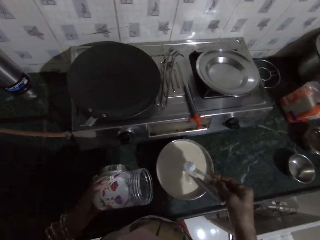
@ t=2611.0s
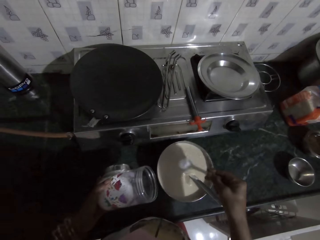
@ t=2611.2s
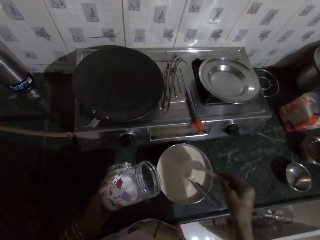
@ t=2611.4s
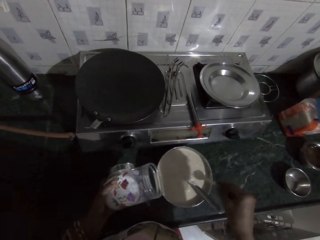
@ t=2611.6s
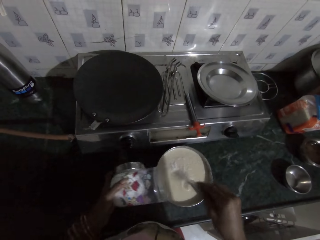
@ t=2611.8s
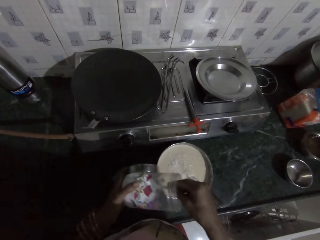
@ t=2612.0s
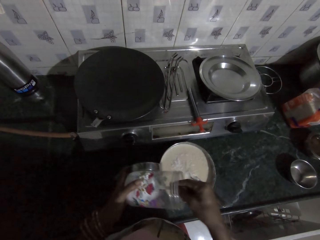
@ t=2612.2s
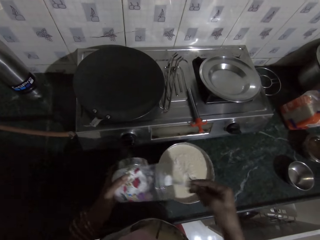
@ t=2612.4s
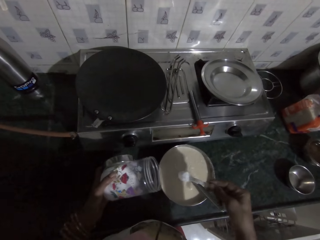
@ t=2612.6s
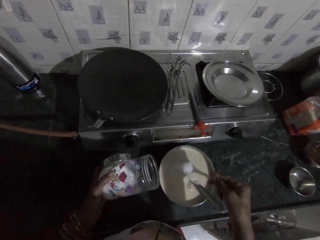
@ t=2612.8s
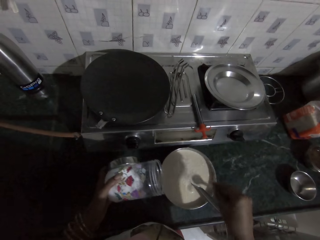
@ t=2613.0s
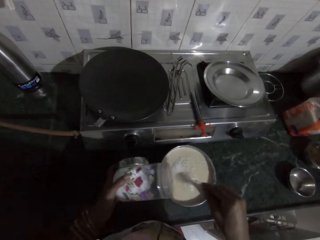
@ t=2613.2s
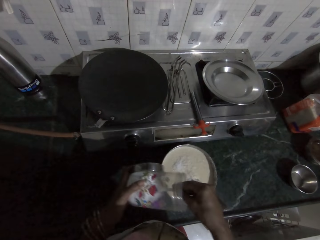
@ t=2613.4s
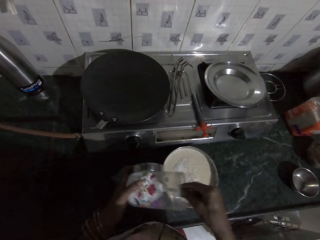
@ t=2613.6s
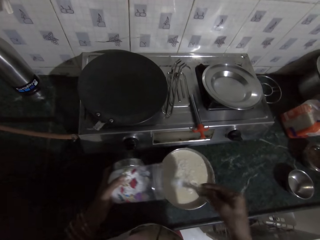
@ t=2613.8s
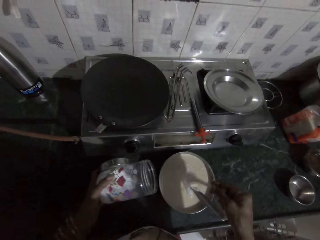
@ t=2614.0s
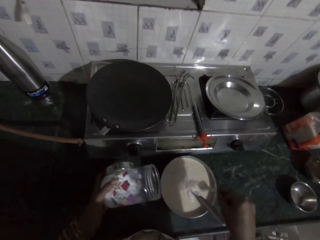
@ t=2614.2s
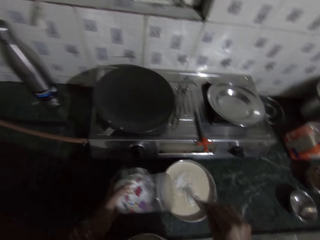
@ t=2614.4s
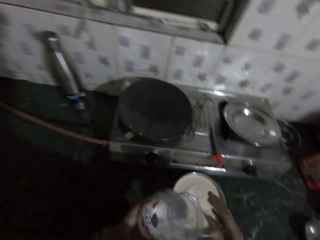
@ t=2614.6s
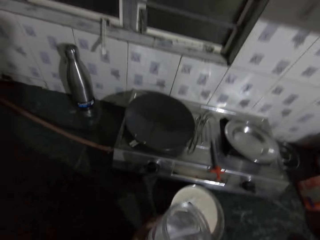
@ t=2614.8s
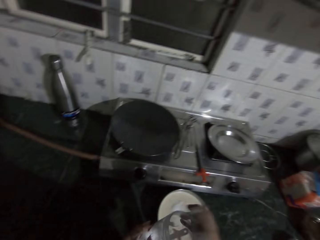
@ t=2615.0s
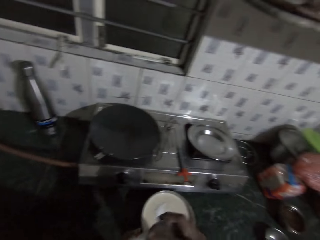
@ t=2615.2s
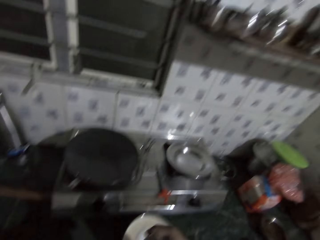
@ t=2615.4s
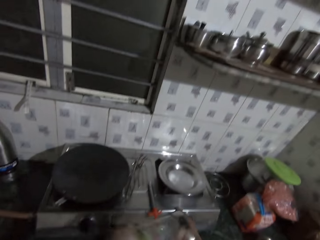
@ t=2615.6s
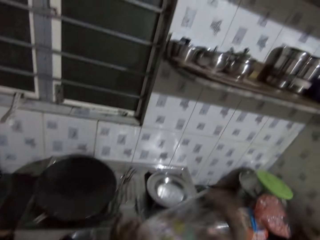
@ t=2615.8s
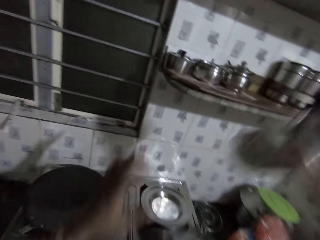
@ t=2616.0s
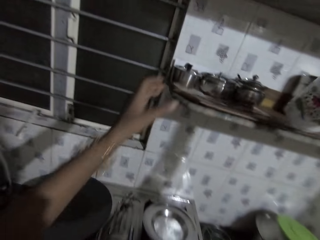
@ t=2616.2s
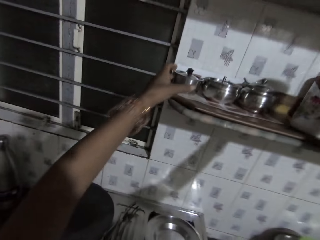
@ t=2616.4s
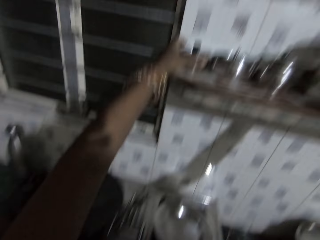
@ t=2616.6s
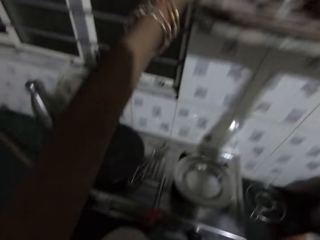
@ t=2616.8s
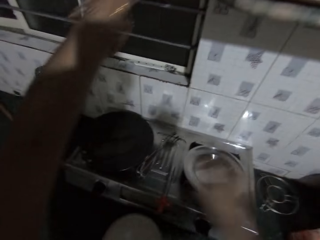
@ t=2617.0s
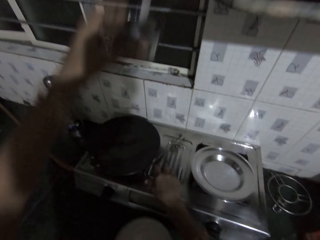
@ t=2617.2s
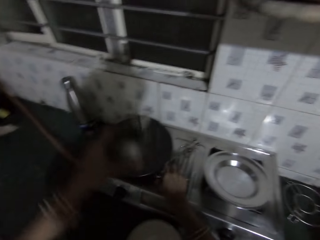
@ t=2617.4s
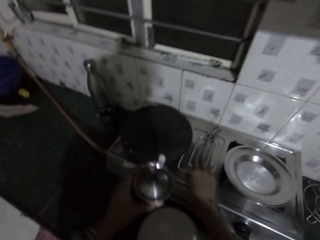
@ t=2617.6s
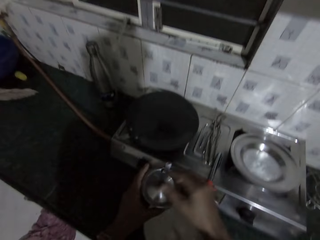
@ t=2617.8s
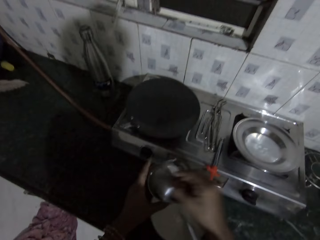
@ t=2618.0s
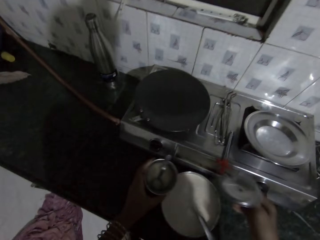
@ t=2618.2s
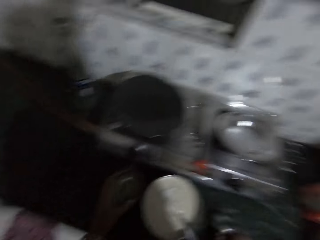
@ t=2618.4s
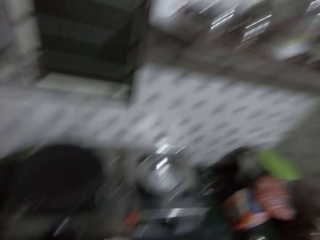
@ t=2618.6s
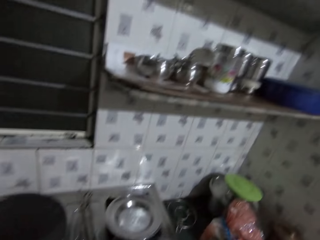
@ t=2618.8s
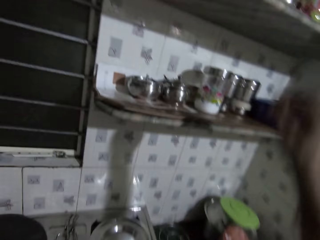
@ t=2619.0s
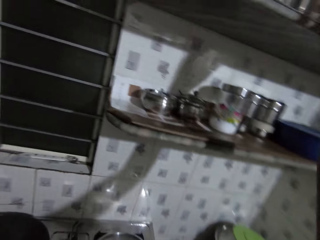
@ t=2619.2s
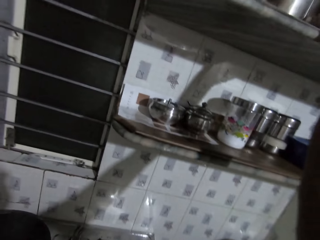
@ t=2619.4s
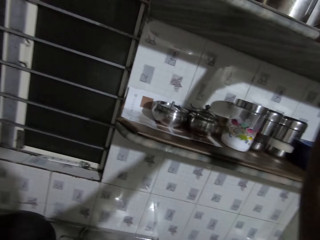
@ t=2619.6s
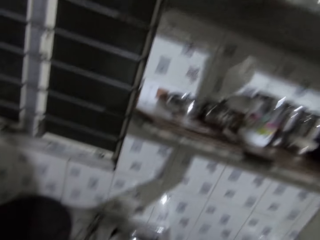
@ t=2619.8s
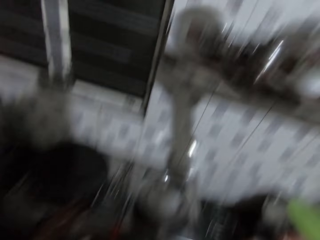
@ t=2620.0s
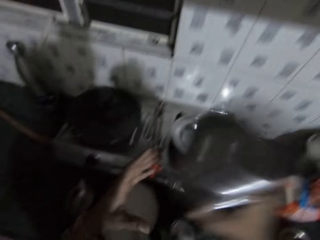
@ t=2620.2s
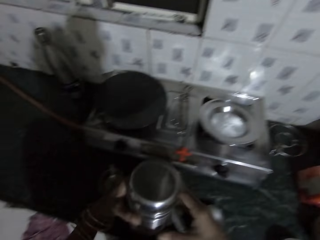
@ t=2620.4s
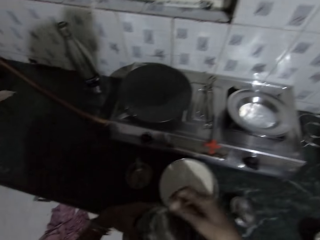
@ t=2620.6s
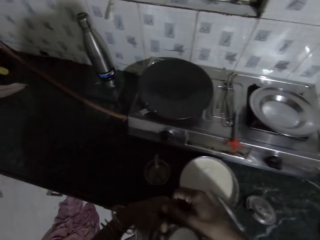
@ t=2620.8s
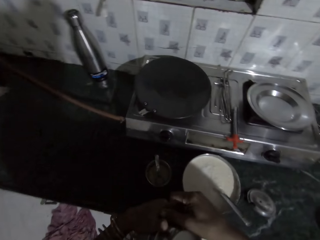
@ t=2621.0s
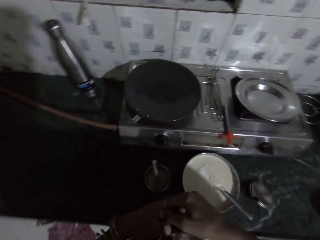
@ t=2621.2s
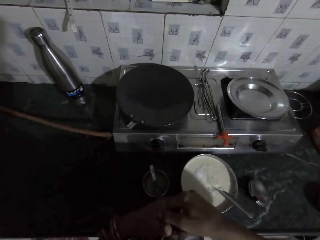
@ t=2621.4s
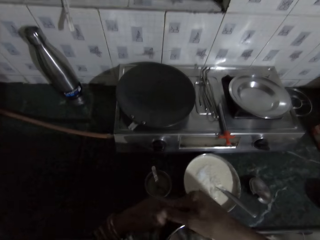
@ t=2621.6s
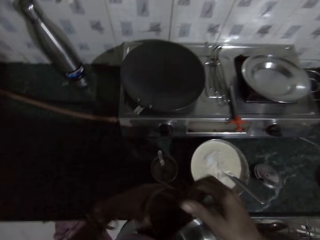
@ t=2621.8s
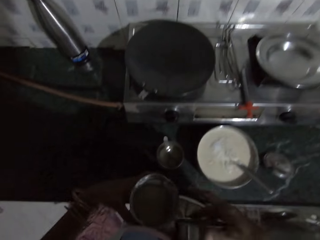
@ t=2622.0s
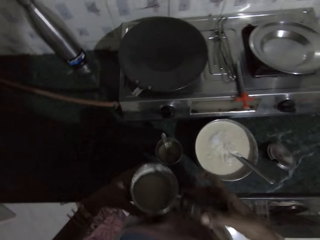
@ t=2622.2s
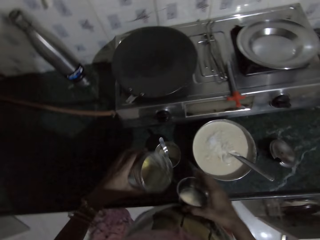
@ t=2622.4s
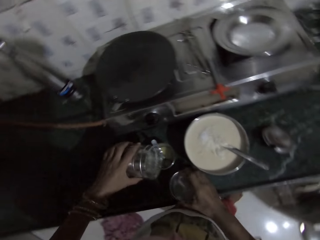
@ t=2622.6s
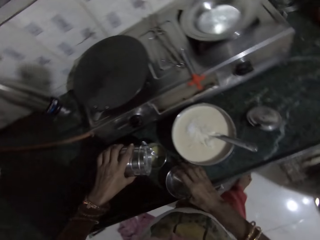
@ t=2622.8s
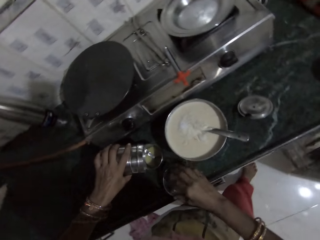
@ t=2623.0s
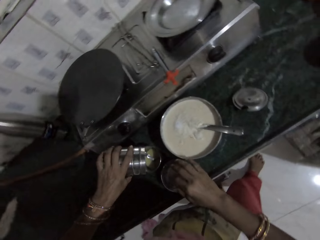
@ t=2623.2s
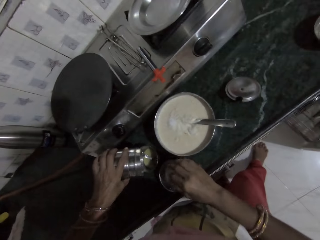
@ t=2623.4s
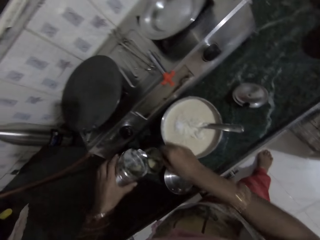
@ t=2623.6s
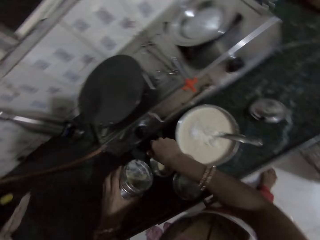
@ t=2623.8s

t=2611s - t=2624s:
The camera wearer pours the salt in the bowl of flour batter with the spoon in her right hand. She scoops salt from the can of salt in her left hand with the spoon in her right hand. She pours the salt in the bowl of flour batter with the spoon in her right hand. She scoops salt from the can of salt in her left hand with the spoon in her right hand. She pours the salt in the bowl of flour batter with the spoon in her right hand. She drops the spoon in the can of salt in her left hand with her right hand. She passes the cover from her left hand to her right hand. She closes the can of salt in her left hand with the cover in her right hand. She passes the can of salt from her left hand to her right hand. She drops the can of salt on the rack with her right hand. She picks up a plate or container from the rack with her left hand. She moves a pan gripper on the cooker with her right hand. She picks the lid on the plate in her left hand with her right hand. She drops the lid on the slab with her right hand. She opens the container. She picks up a flask from a tray on a rack with her right hand. She passes the flask from her right hand to her left hand. She opens the lid of the flask with her right hand. She drops the lid on the slab with her right hand.

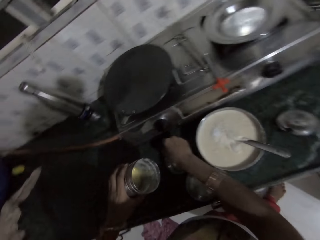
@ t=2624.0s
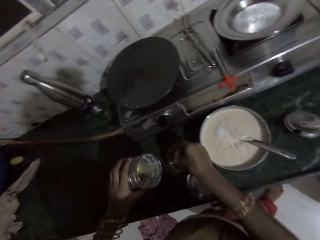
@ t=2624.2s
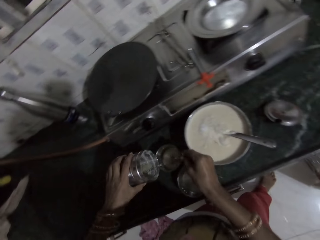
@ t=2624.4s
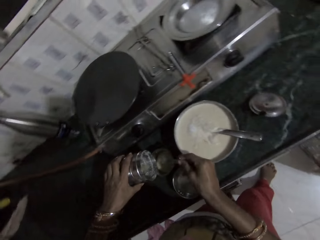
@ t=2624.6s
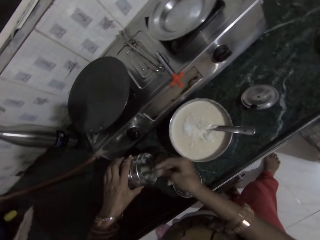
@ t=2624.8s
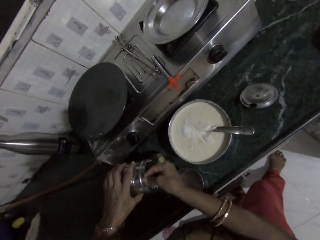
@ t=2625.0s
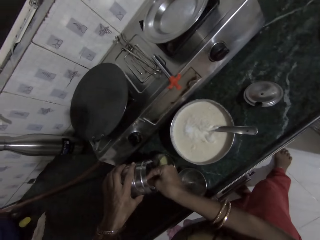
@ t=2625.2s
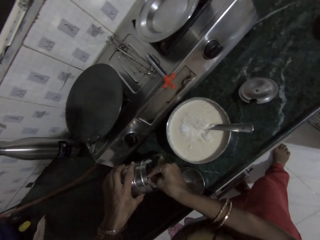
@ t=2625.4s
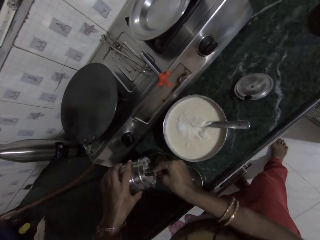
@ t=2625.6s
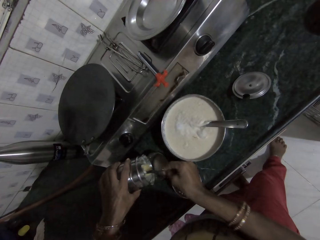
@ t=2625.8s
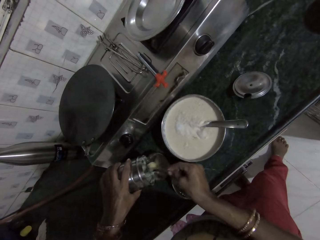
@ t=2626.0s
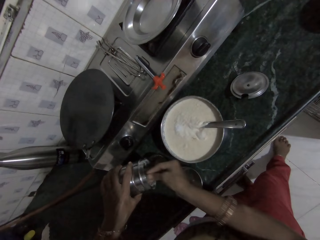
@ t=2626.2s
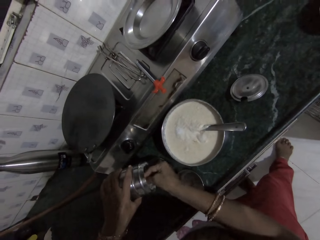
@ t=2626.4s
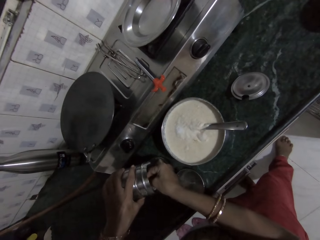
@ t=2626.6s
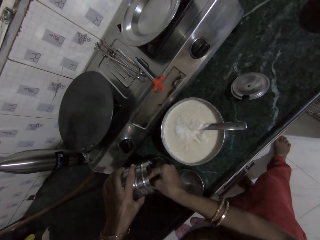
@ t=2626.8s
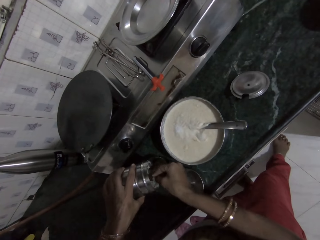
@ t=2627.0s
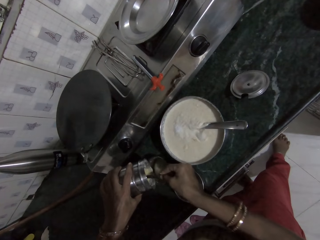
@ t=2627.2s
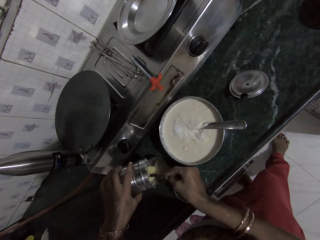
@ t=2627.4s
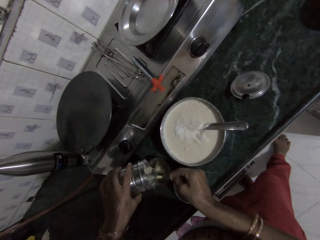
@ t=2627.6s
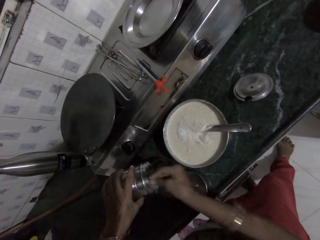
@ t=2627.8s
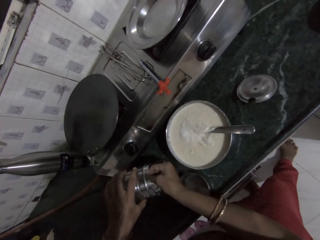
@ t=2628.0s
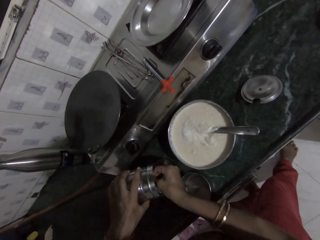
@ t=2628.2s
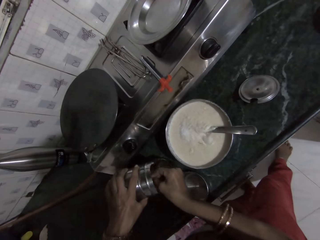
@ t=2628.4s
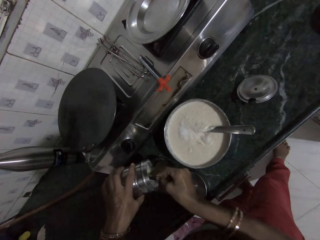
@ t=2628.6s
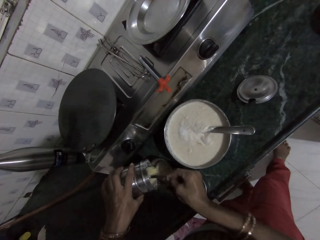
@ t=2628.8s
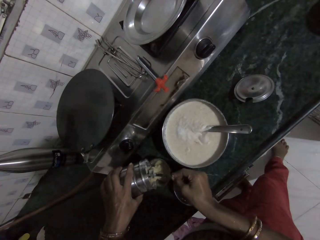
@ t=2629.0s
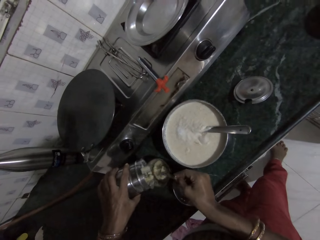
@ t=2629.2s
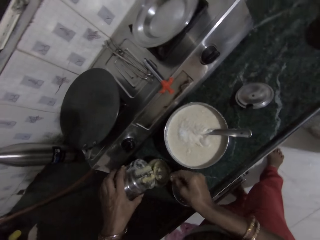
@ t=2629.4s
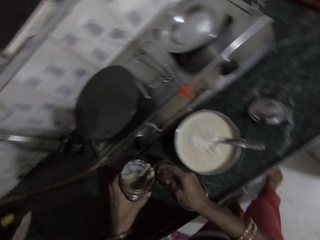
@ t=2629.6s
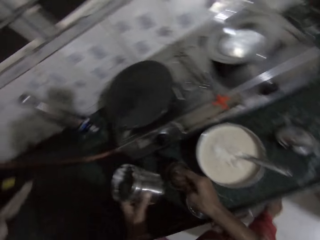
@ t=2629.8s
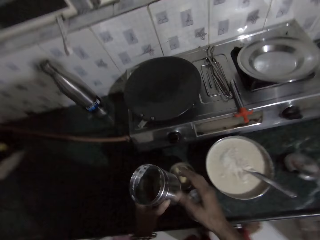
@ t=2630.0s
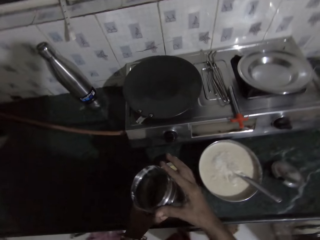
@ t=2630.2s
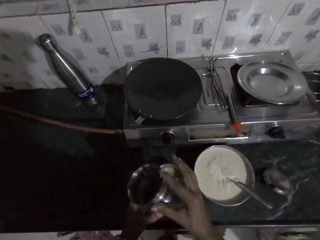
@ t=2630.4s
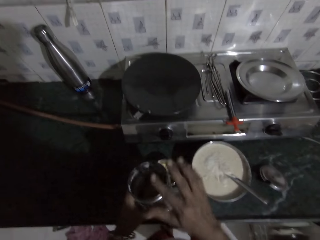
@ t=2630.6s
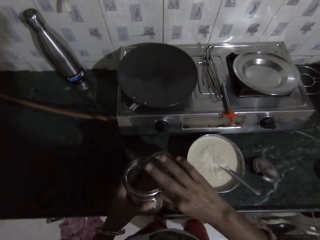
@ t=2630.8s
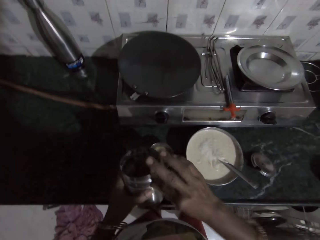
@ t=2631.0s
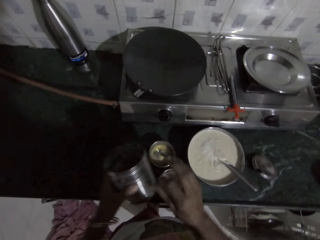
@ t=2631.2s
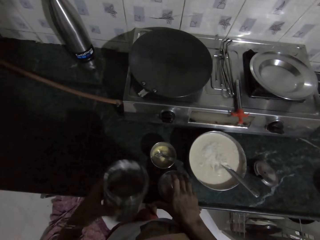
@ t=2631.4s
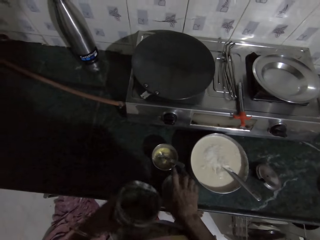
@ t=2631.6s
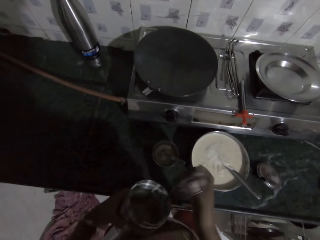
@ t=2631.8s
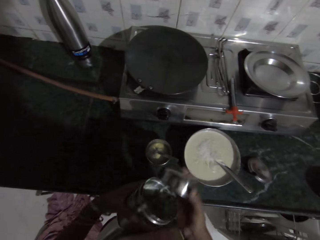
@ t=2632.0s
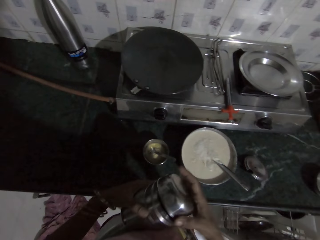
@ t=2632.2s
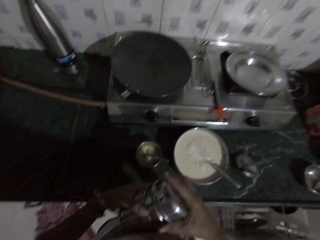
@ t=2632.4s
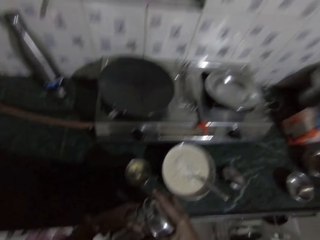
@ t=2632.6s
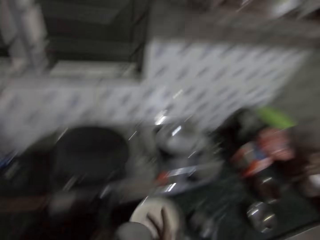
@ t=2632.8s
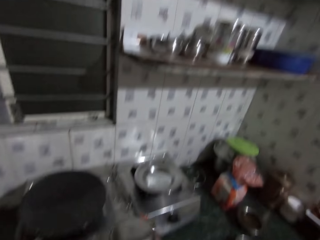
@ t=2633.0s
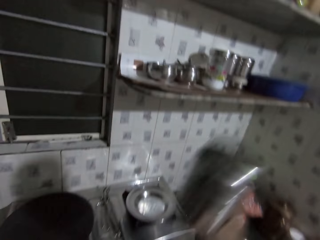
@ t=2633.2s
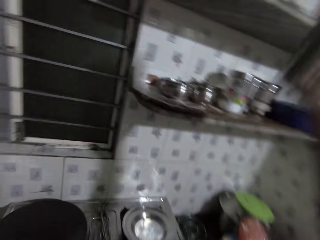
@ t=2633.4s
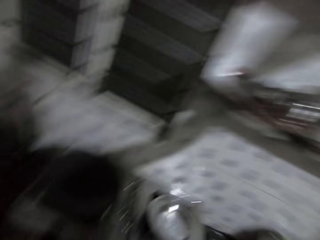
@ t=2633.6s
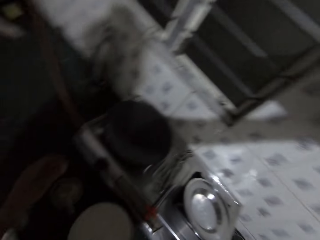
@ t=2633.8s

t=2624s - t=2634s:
The camera wearer picks up a spoon from the plate on the slab with her right hand. She scoops out custard or sugar from the flask in her left hand into the plate on the slab with the spoon in her right hand. She picks up a container from the shelf. She drops the spoon in the plate on the slab with her right hand. She cleans custard from the flask with her right index finger. She scrapes off the custard on her right index finger on the flask in her left hand. She picks up the lid from the slab with her right hand. She turns the lid in her right hand. She covers the flask in her left hand with the lid in her right hand. She passes the flask from her left hand to her right hand. She drops the flask on the tray on the rack with her right hand.
